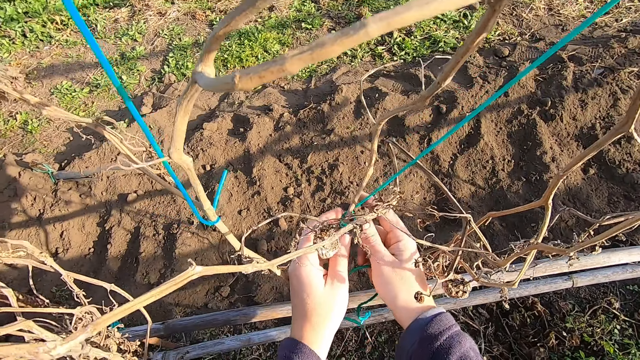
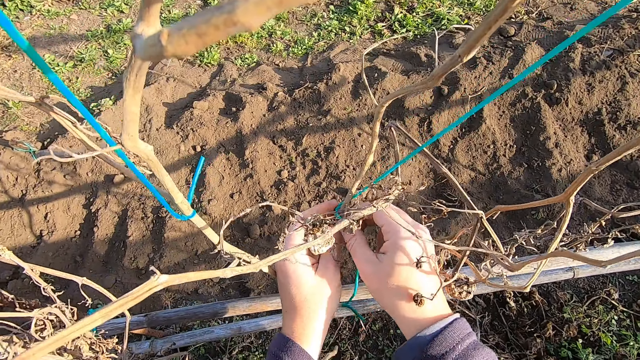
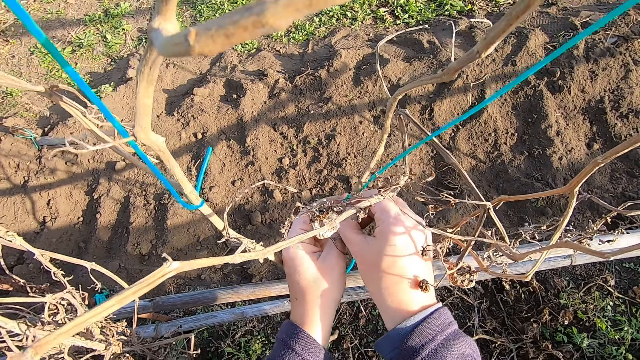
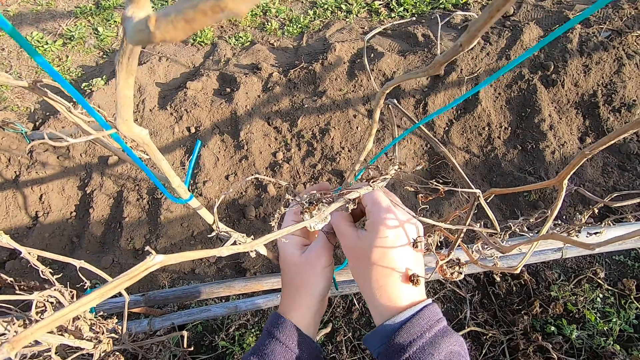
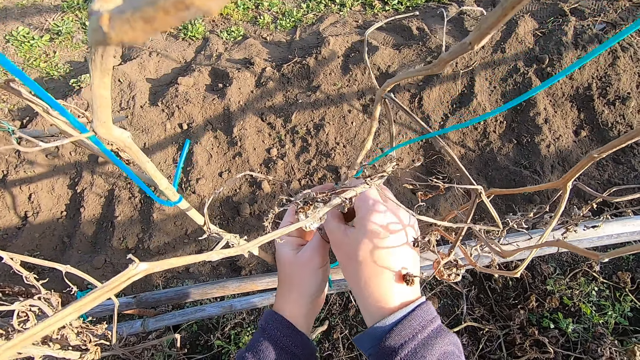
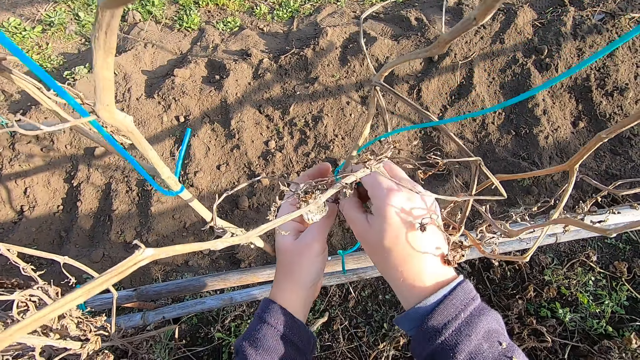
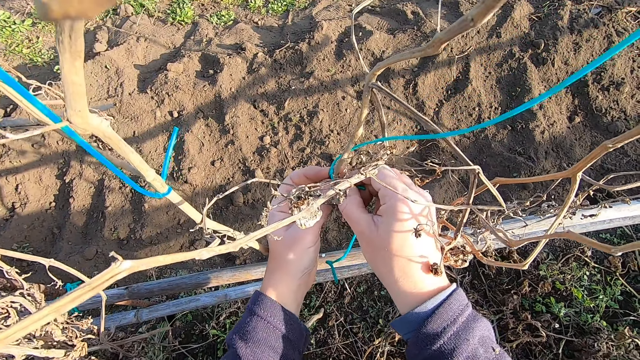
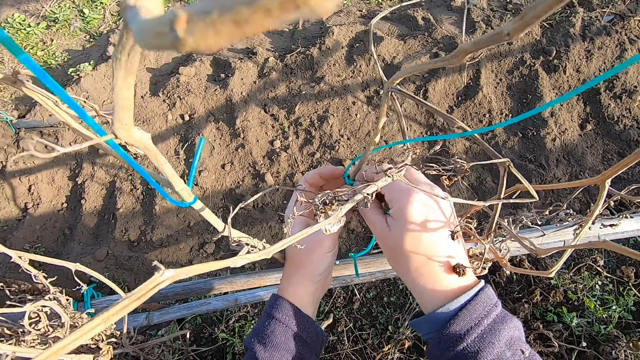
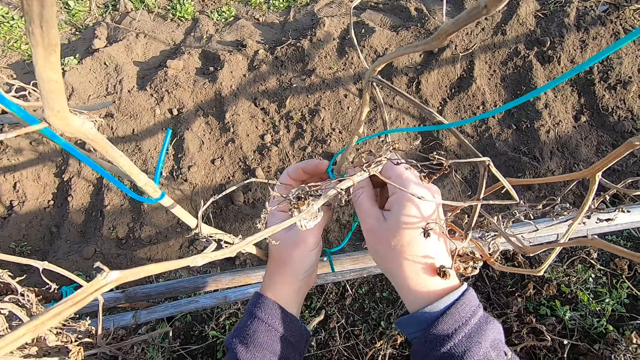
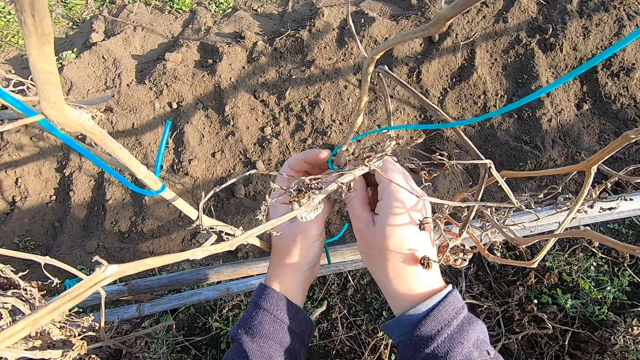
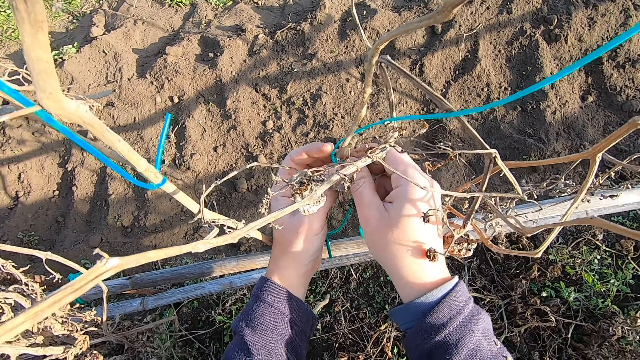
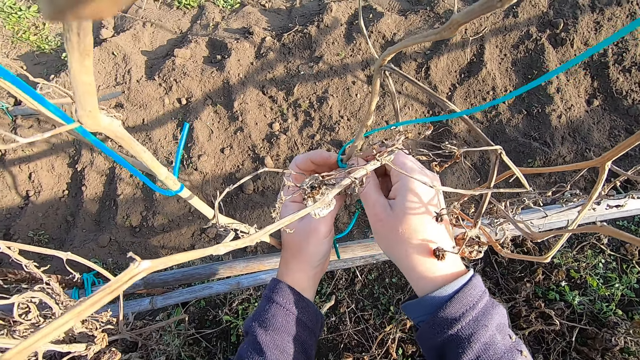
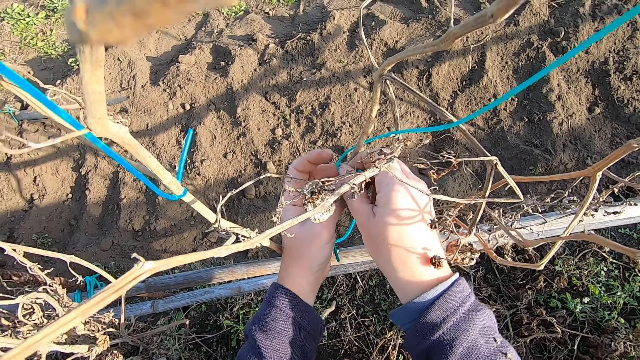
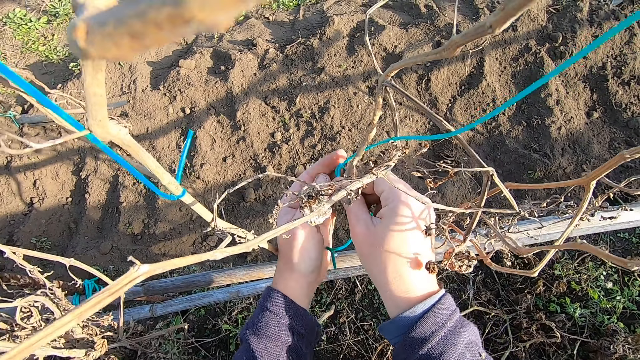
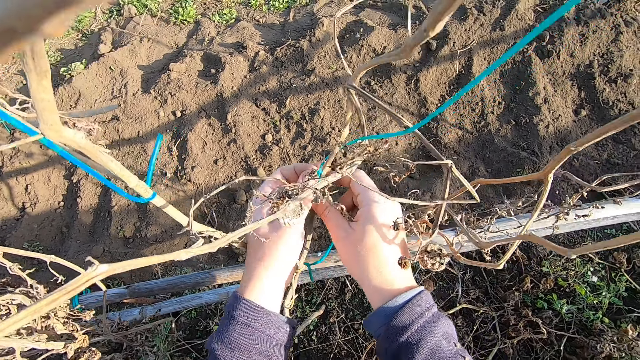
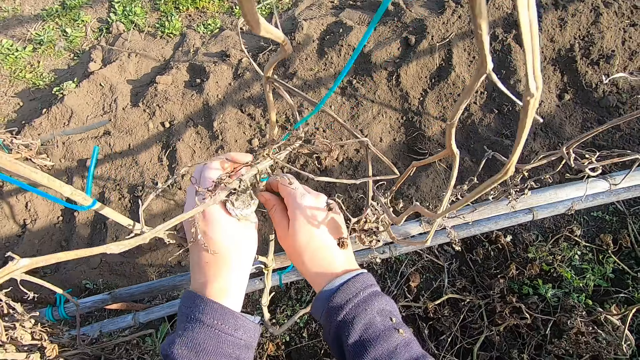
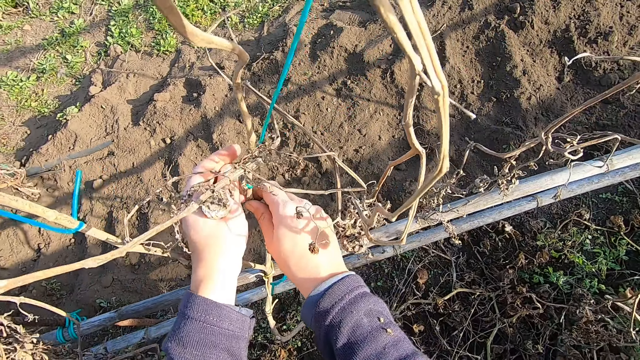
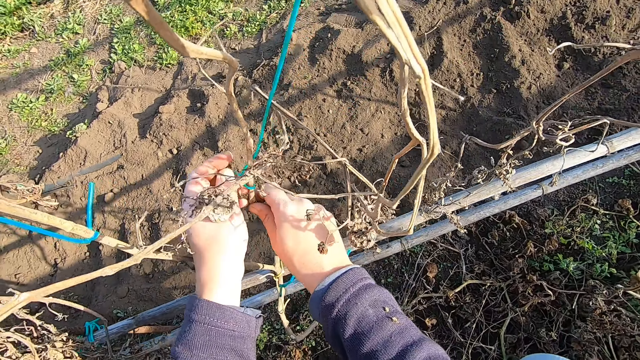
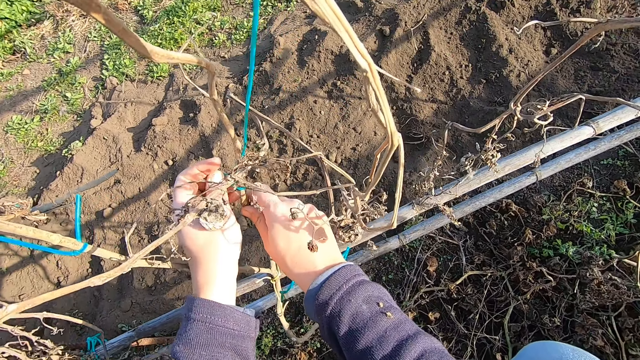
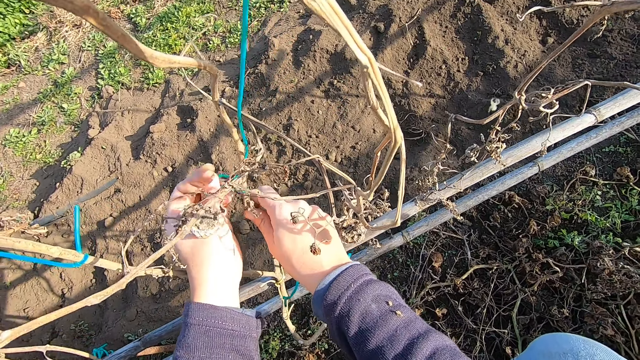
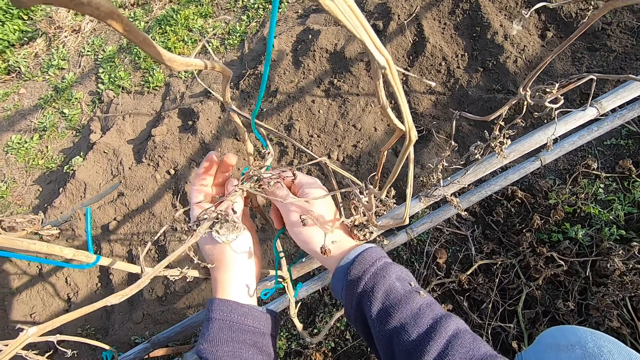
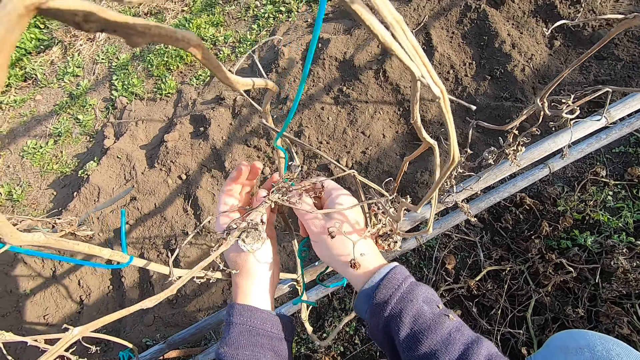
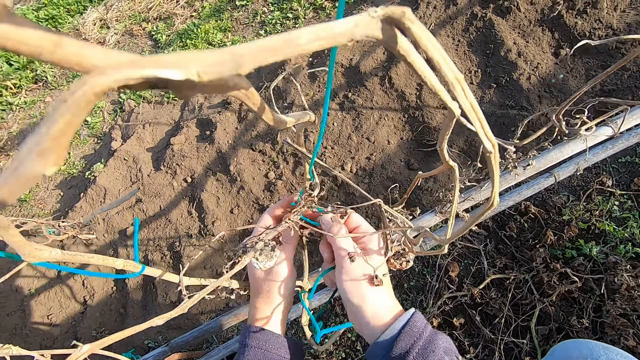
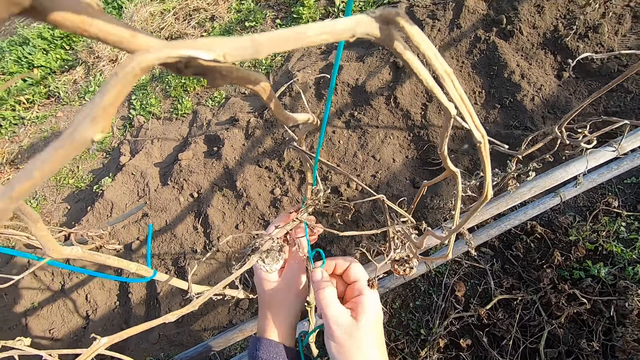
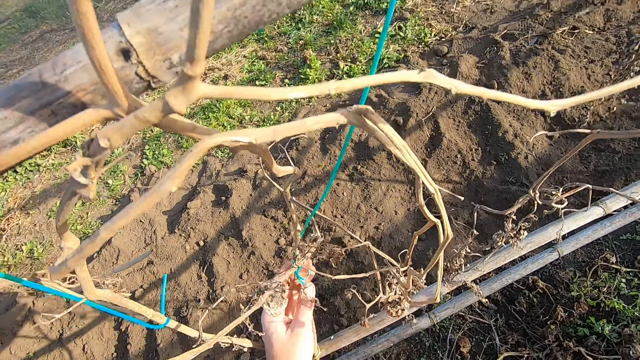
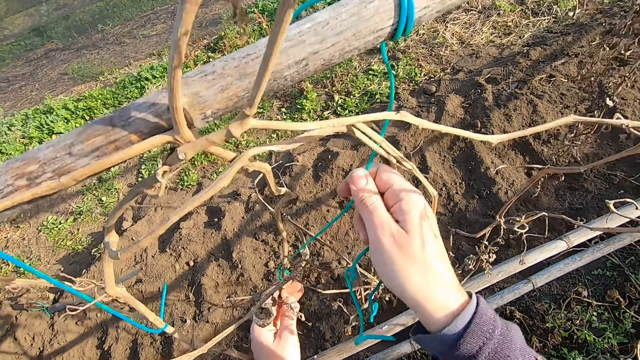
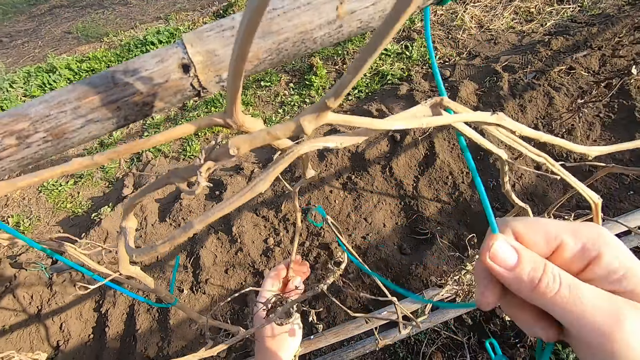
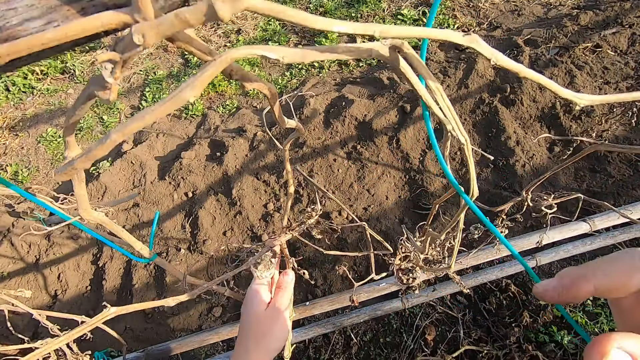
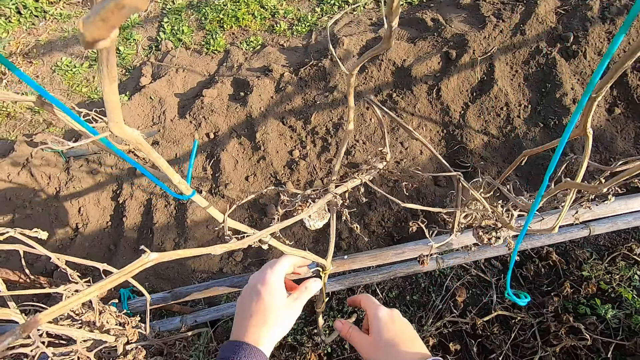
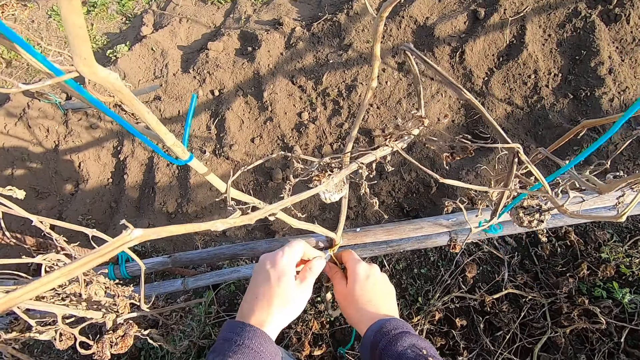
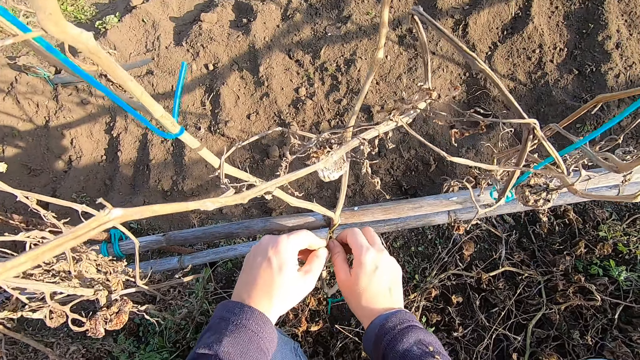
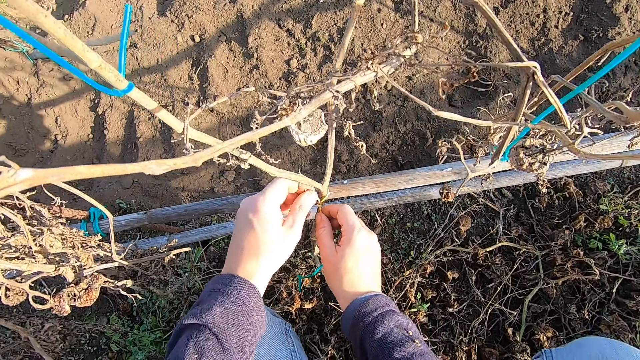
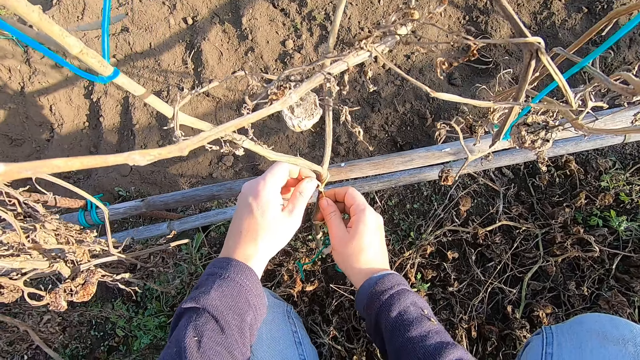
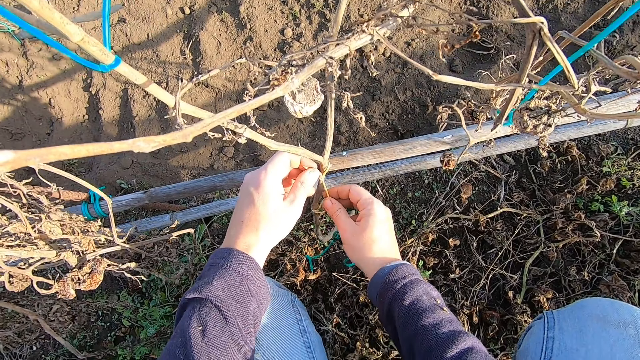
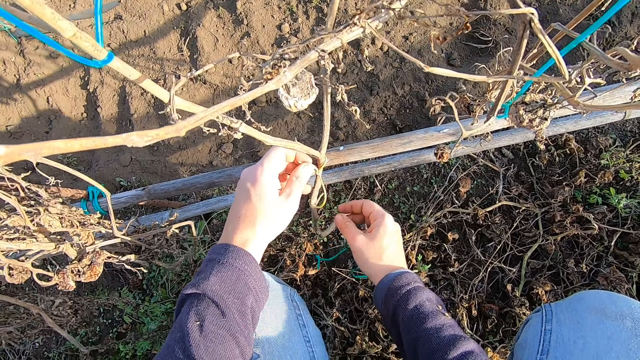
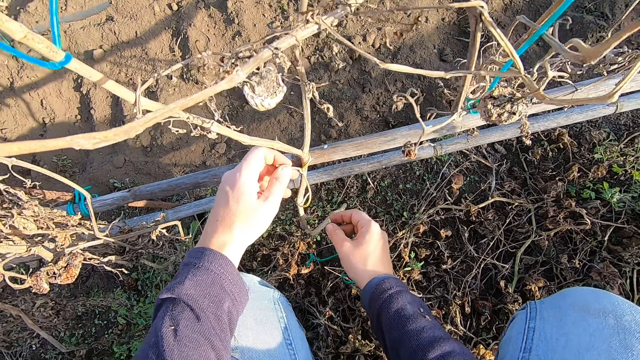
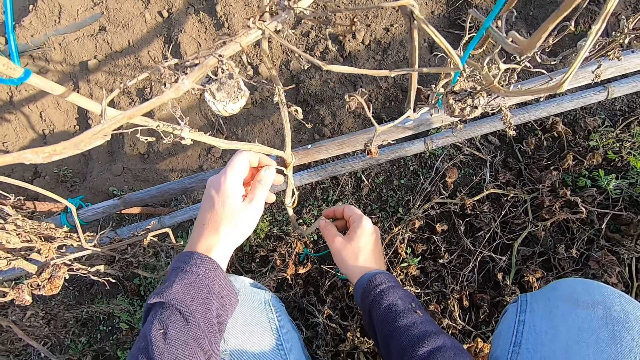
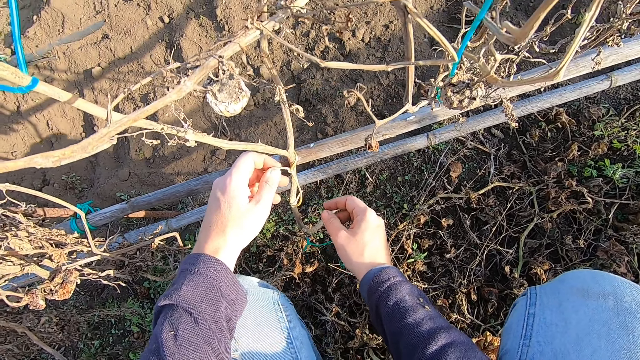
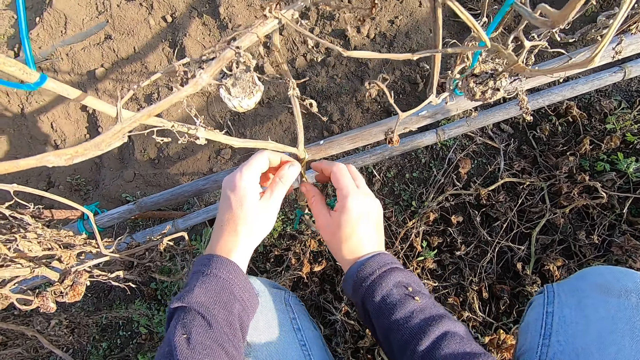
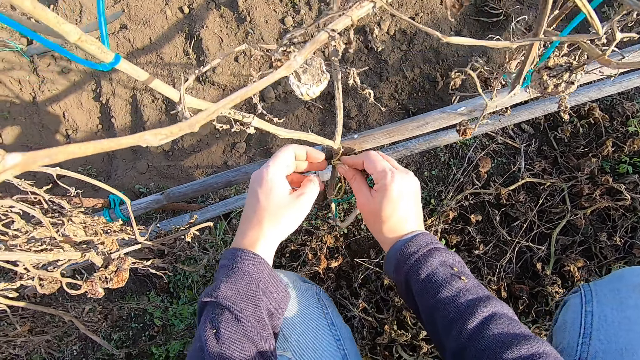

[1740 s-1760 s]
The camera wearer bends down. They untie a rope from a dried plant. They pull out the rope from the dried plant. They untie the rope from the bamboo fence.
